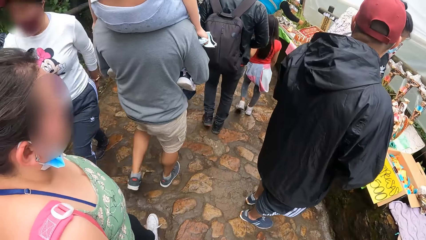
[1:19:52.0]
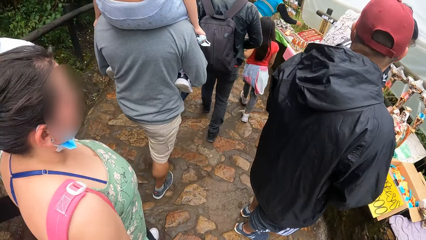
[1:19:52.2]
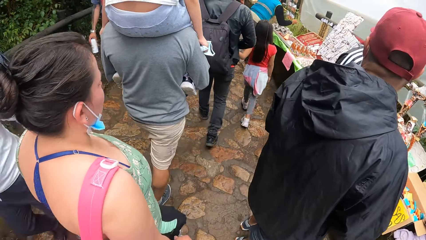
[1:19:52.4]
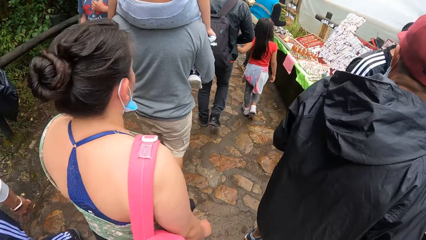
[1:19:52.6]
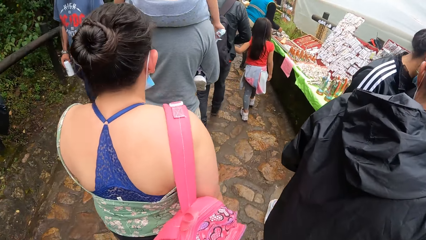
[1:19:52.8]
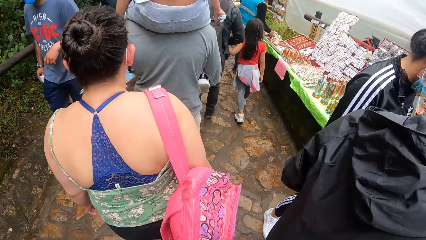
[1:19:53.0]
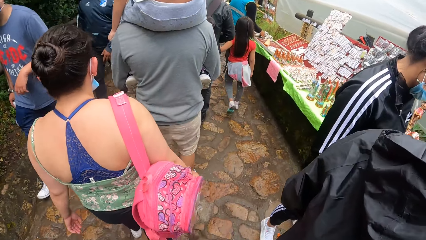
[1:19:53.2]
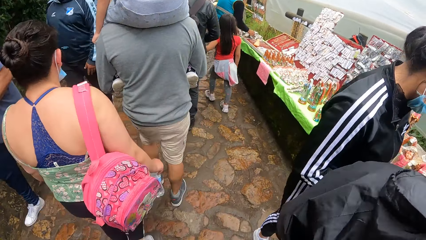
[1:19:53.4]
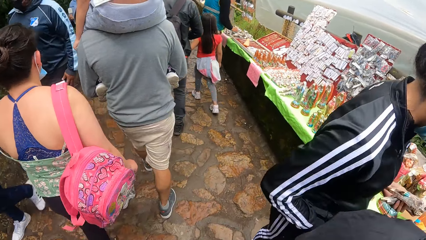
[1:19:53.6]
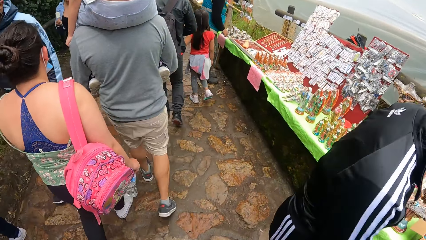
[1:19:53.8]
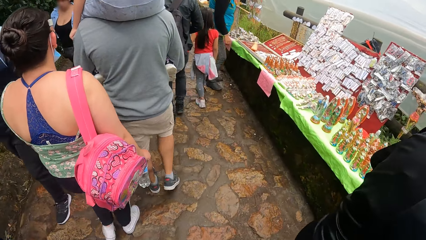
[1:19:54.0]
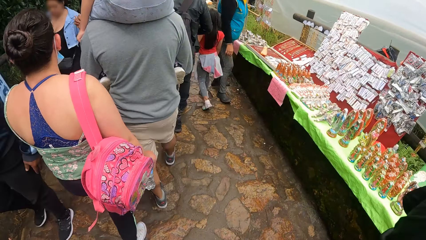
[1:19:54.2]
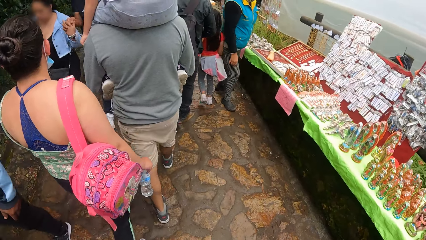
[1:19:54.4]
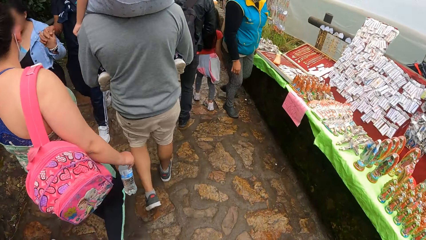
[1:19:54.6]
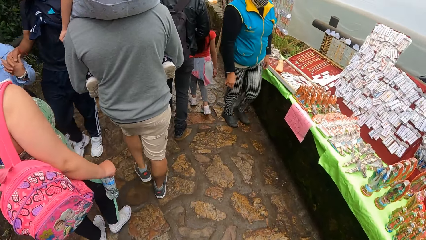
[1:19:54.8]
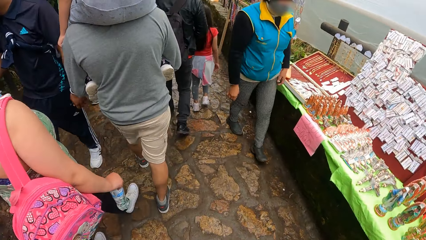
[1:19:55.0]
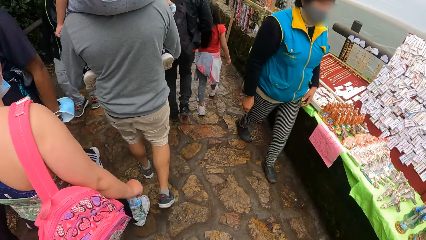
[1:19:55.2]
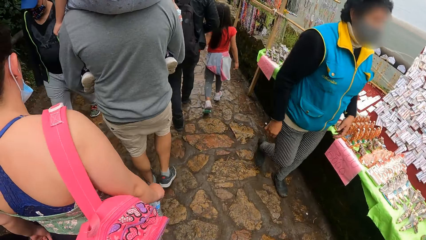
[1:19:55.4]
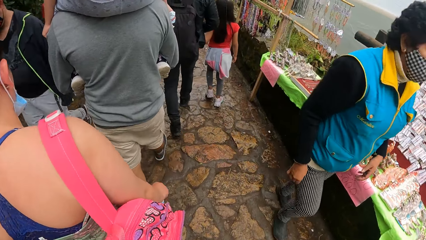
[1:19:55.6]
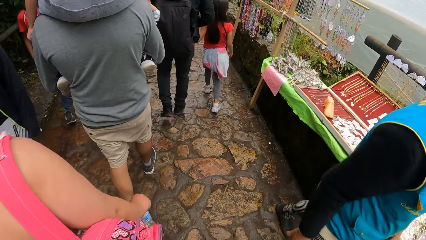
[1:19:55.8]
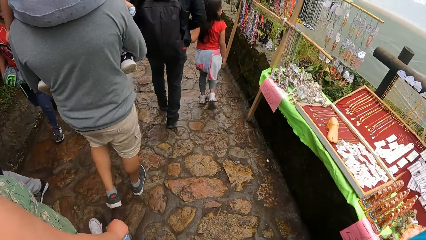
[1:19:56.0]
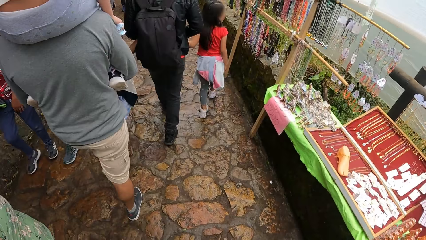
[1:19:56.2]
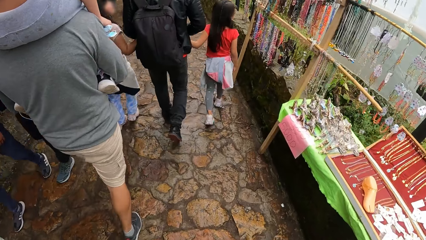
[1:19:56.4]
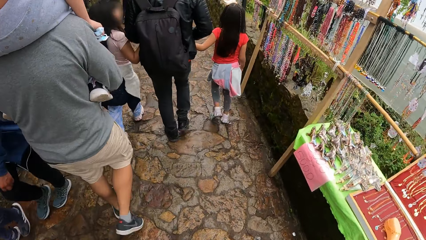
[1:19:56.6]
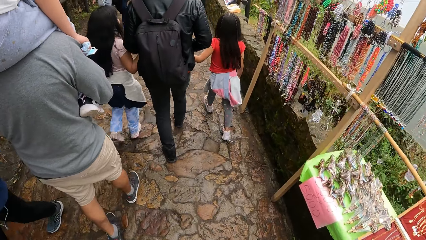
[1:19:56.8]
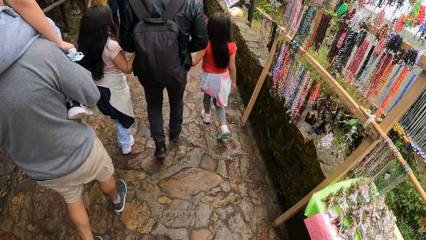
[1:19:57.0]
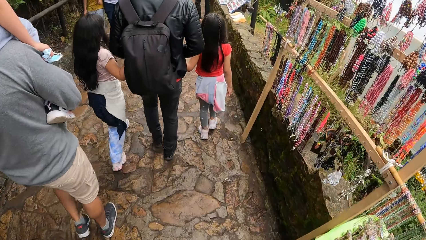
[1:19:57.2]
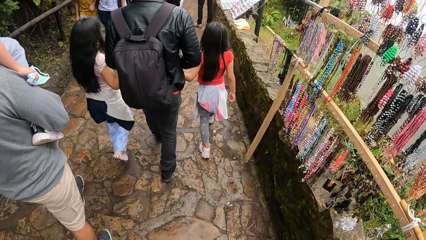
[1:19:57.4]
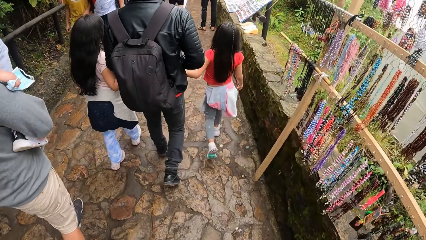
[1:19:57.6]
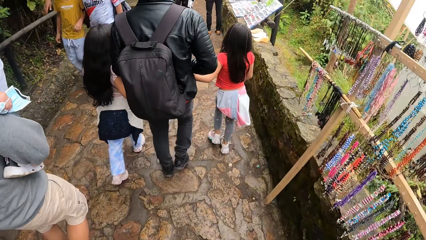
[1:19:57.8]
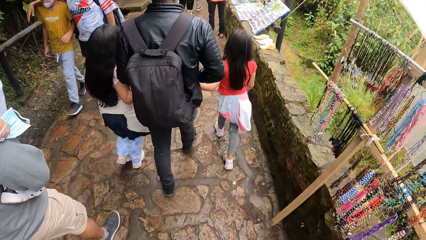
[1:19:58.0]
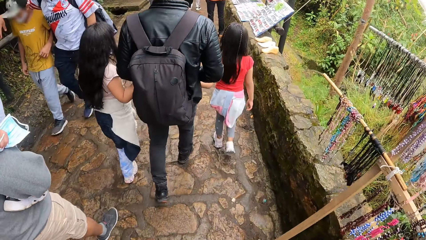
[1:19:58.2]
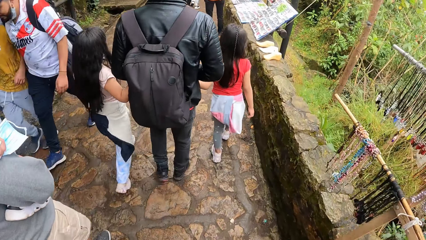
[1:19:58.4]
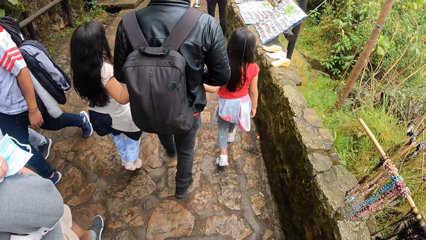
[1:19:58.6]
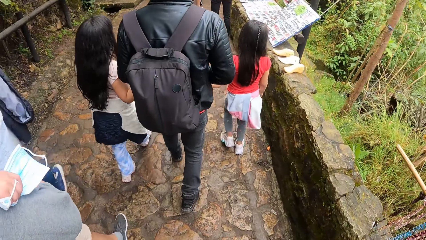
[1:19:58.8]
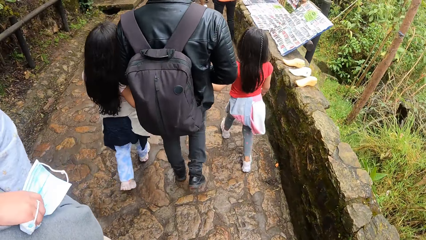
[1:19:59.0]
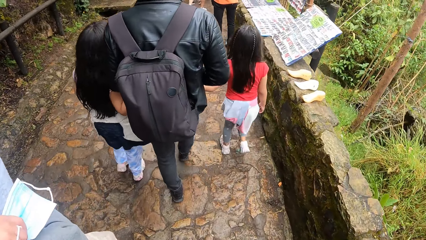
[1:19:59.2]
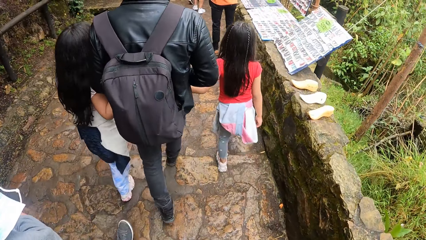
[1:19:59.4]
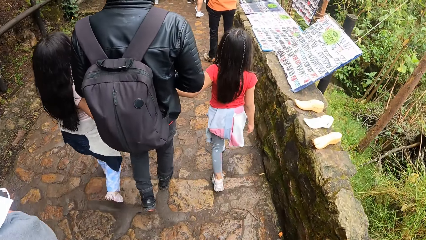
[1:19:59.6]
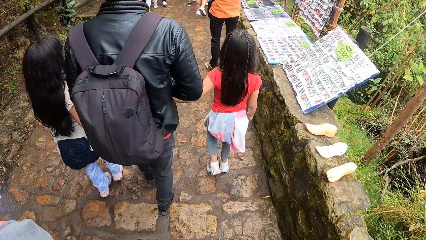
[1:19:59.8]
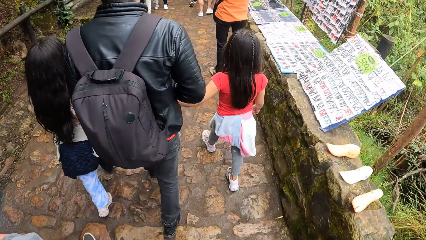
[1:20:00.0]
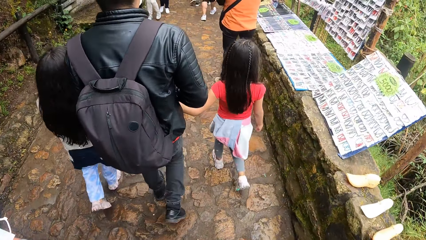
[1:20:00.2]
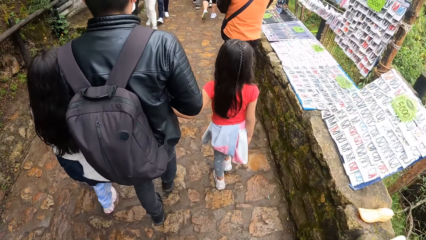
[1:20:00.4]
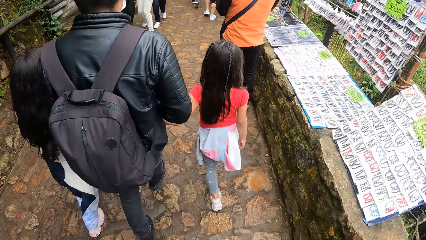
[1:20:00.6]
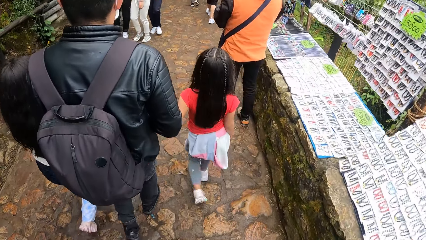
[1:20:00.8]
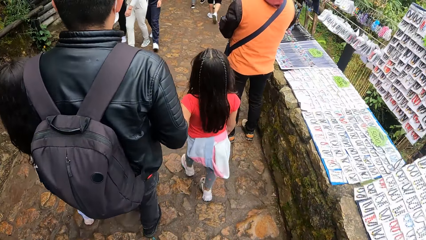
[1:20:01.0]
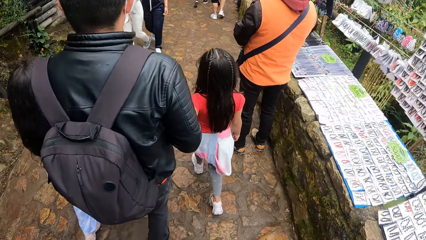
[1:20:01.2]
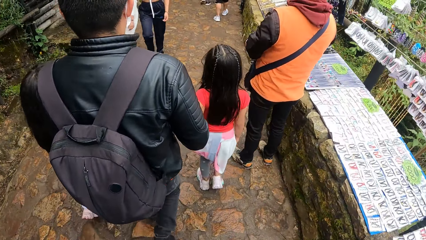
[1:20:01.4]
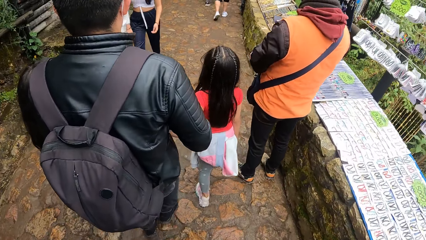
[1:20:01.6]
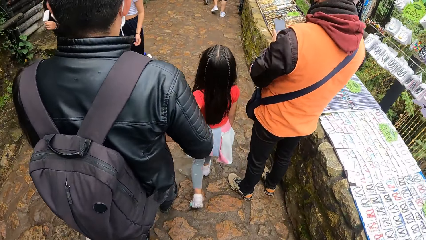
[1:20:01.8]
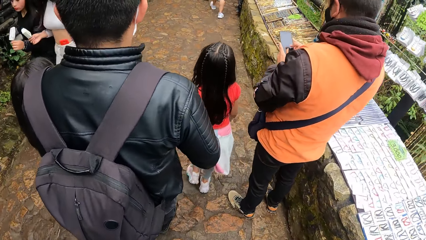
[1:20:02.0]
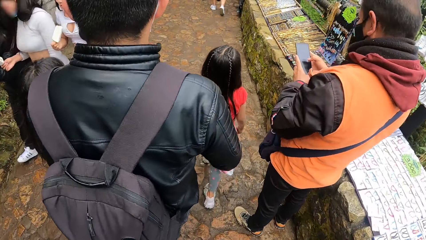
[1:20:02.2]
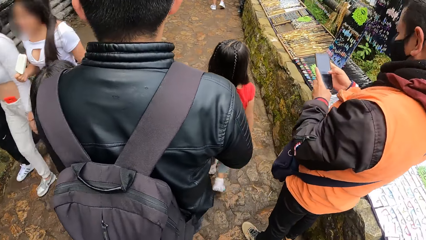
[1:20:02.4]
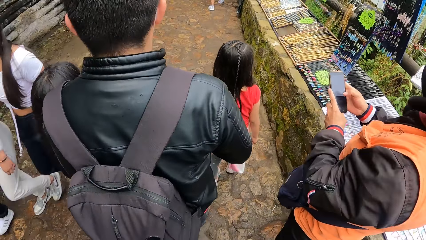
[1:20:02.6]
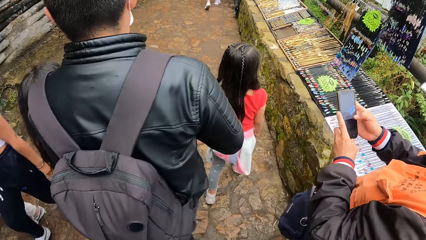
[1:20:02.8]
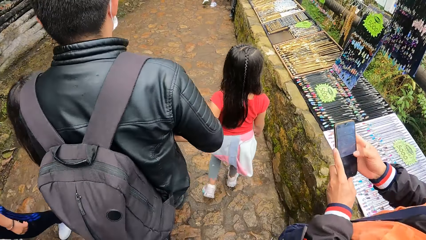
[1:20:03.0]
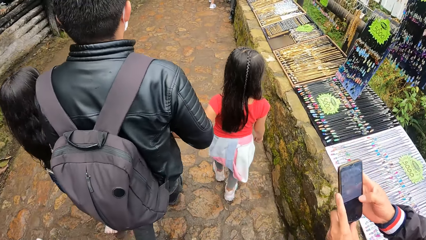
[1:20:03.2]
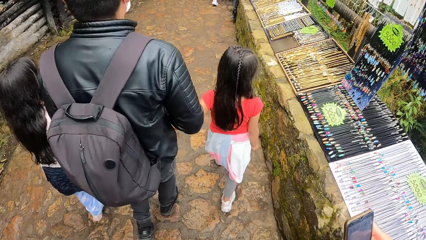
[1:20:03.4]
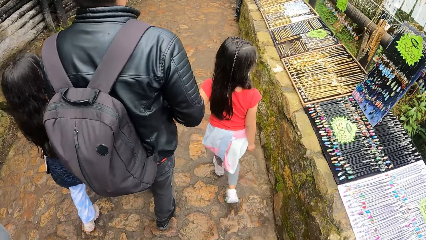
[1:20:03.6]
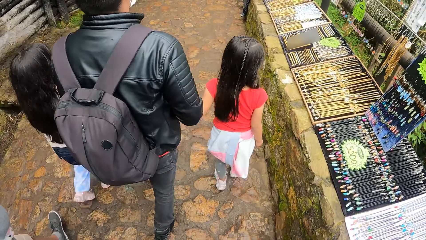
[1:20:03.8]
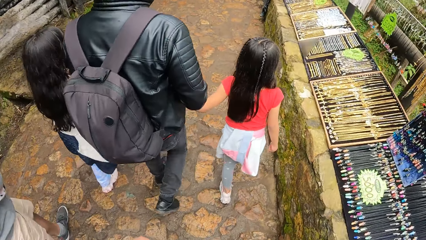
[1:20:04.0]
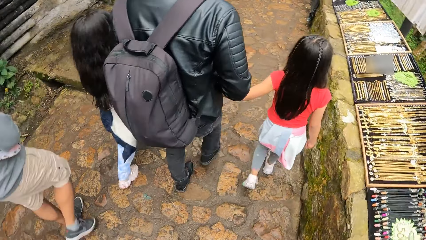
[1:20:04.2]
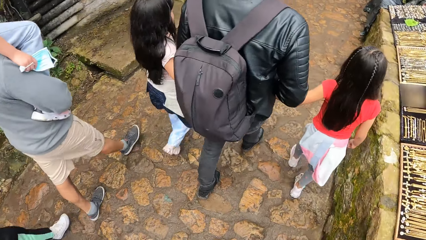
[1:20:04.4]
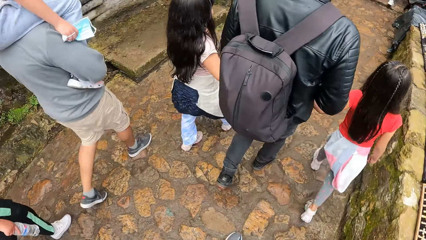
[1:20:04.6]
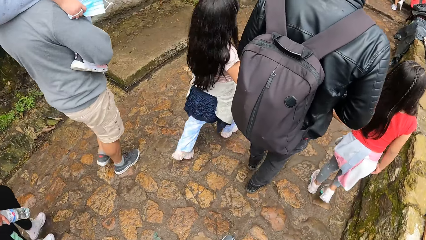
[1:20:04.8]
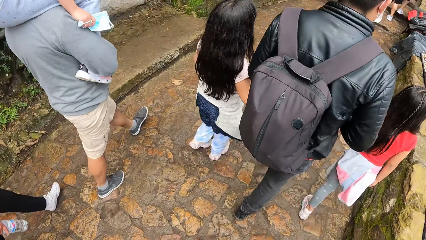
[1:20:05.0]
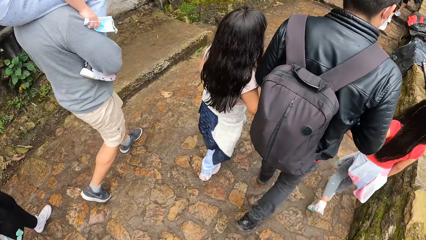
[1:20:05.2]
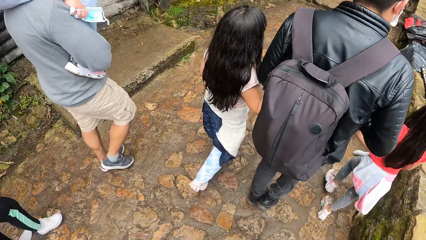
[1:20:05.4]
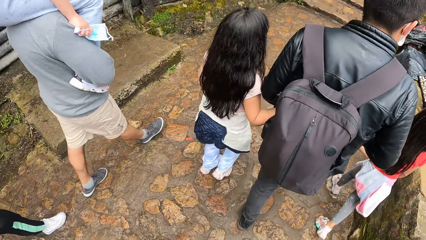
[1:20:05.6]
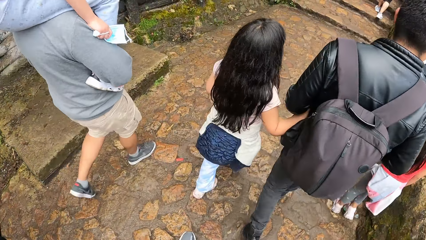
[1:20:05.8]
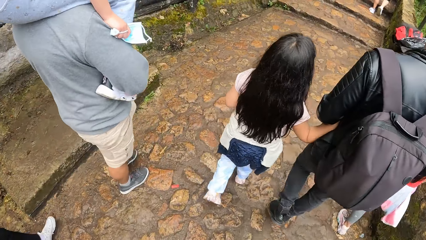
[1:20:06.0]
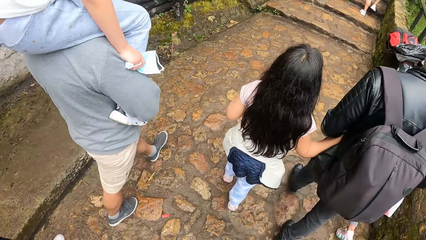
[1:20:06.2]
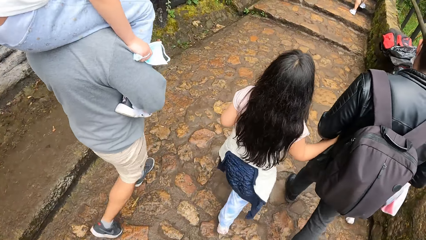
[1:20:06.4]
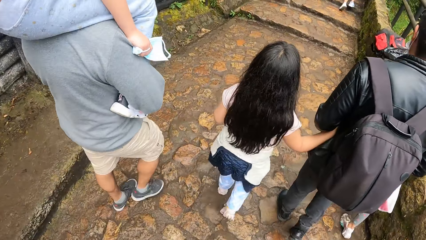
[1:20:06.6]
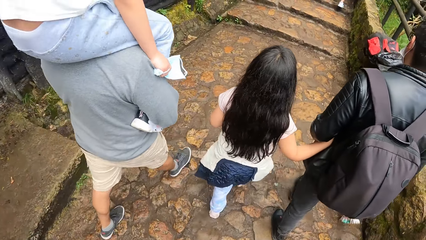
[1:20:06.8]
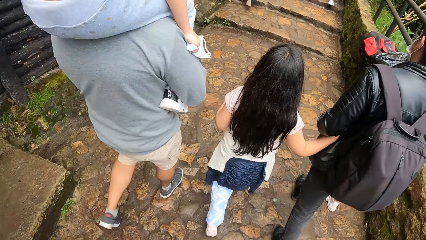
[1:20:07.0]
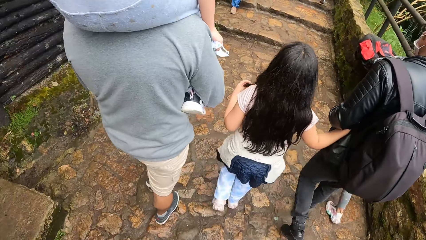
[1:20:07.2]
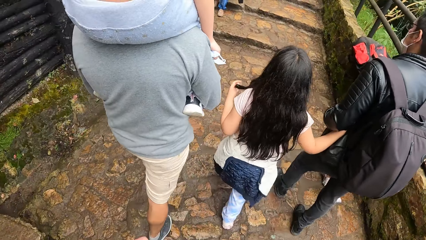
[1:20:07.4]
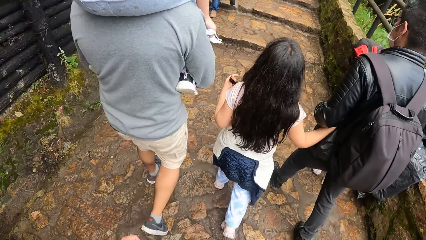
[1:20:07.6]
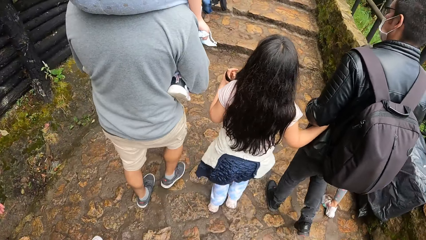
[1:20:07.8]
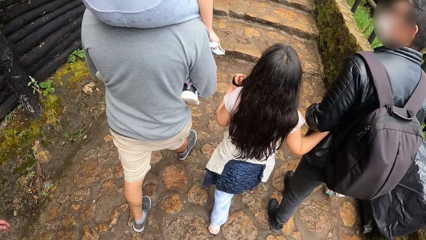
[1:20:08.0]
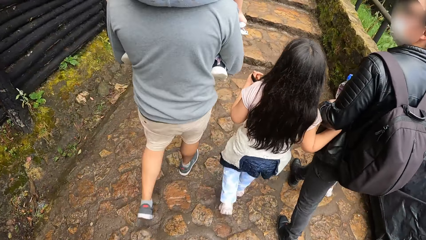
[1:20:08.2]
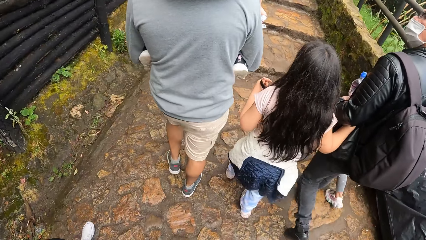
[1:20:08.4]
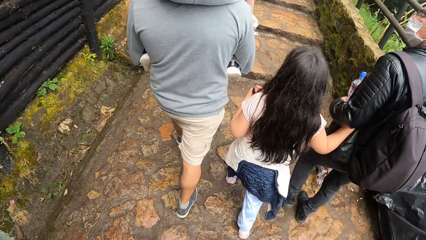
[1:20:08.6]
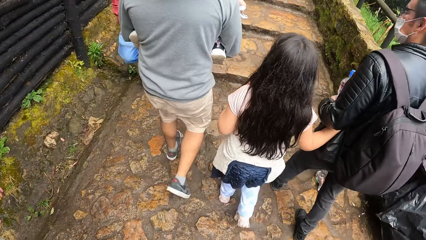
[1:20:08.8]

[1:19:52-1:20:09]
The camera wearer looks at the displayed items. They walk on the pathway.
